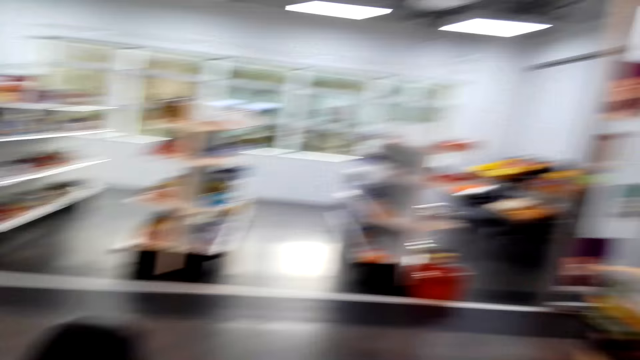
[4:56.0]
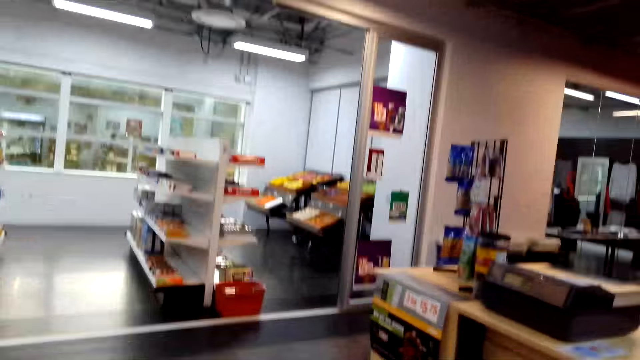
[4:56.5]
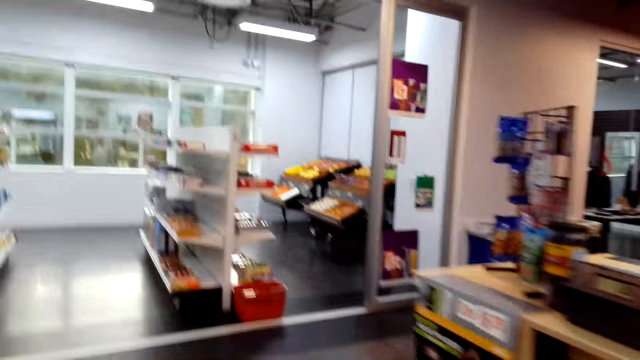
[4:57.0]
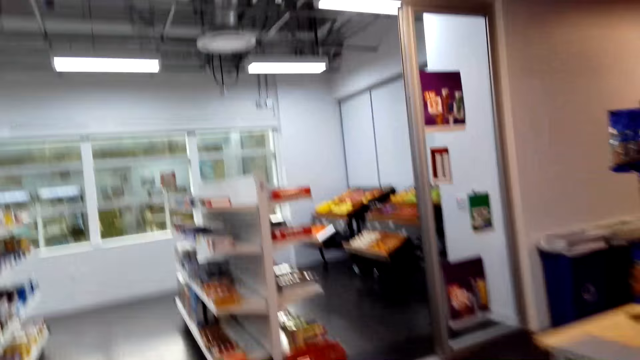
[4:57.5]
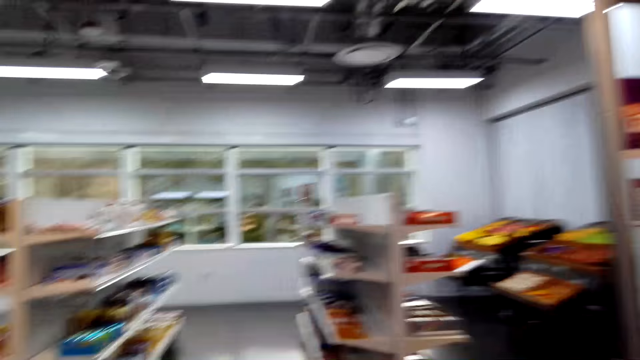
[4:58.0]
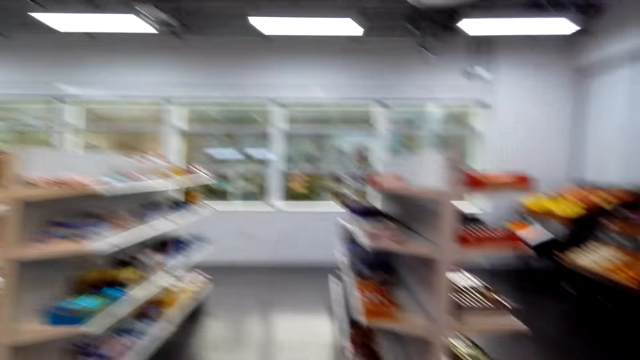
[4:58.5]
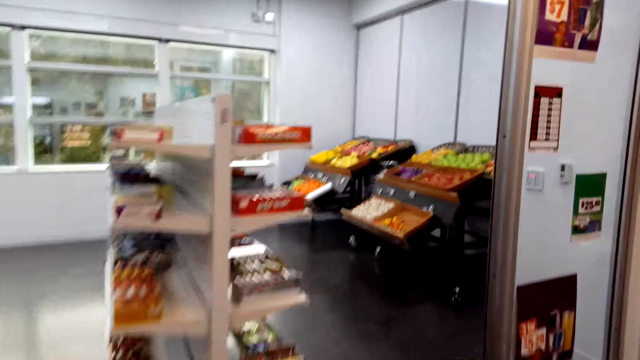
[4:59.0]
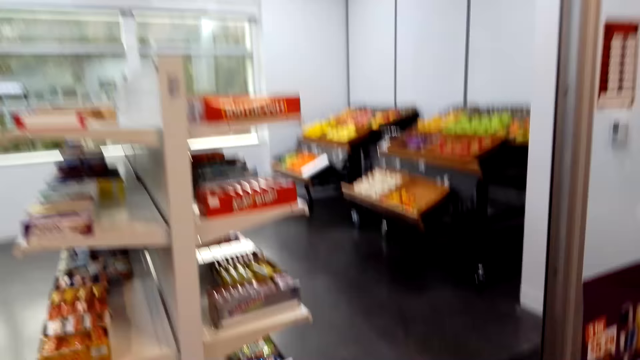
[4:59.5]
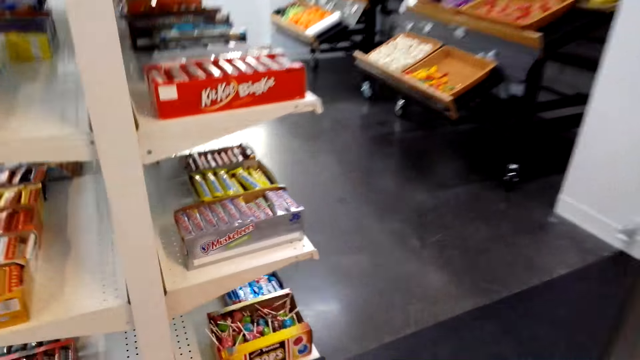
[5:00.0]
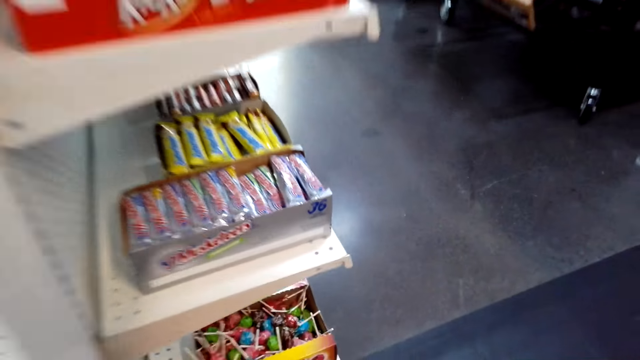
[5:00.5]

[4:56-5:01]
The camera wearer looks around the supermarket. They walk towards the shelf.

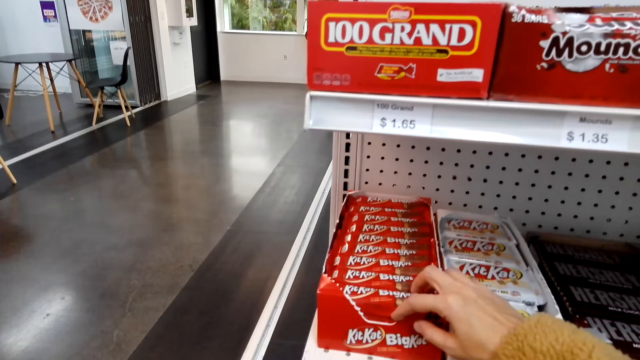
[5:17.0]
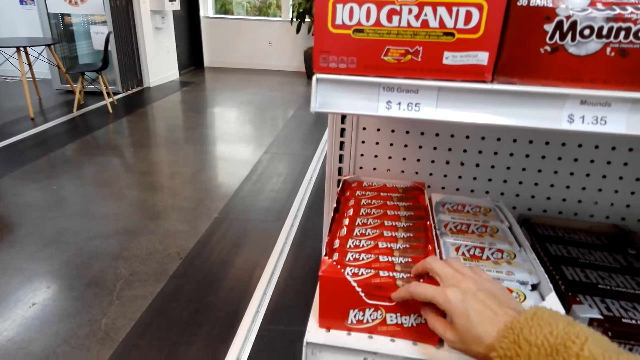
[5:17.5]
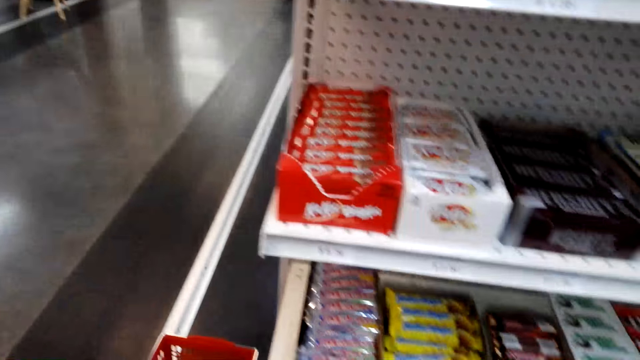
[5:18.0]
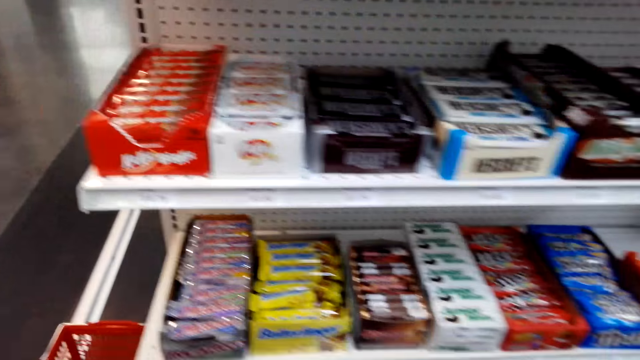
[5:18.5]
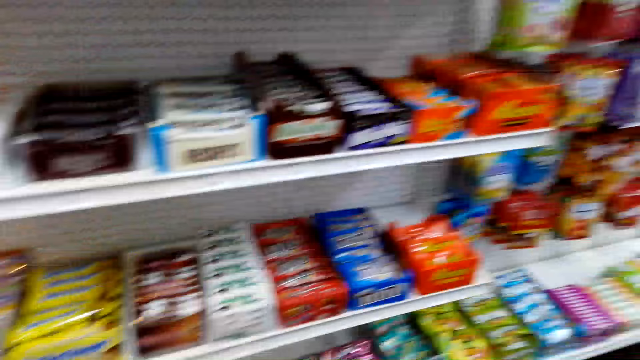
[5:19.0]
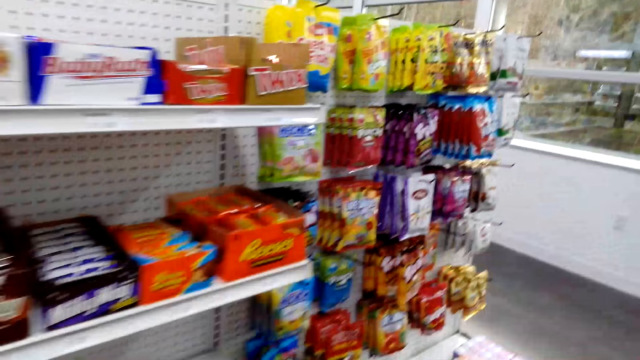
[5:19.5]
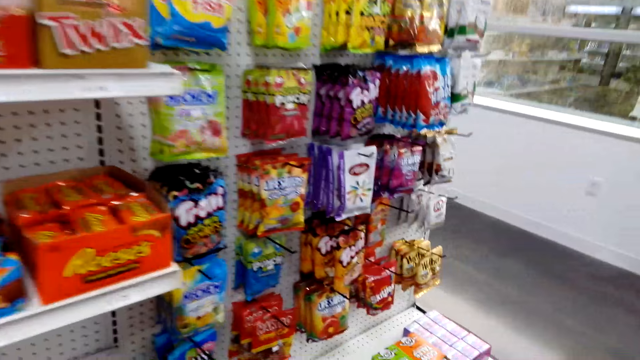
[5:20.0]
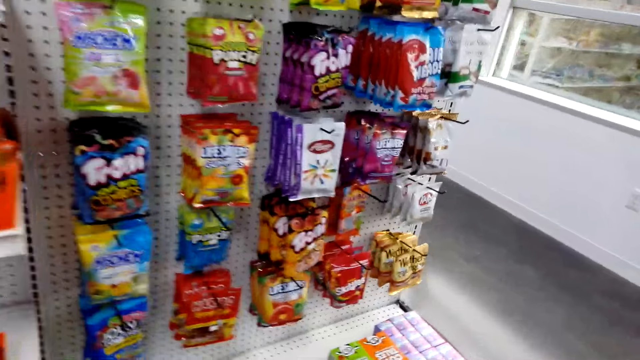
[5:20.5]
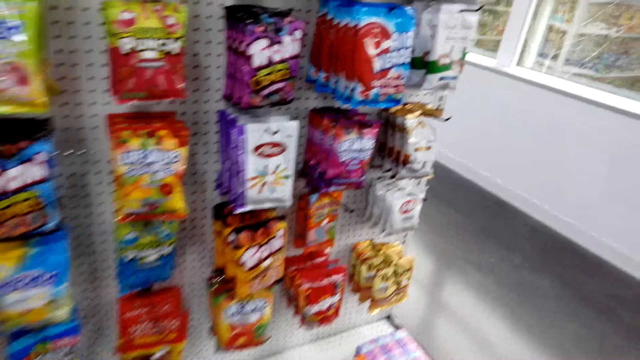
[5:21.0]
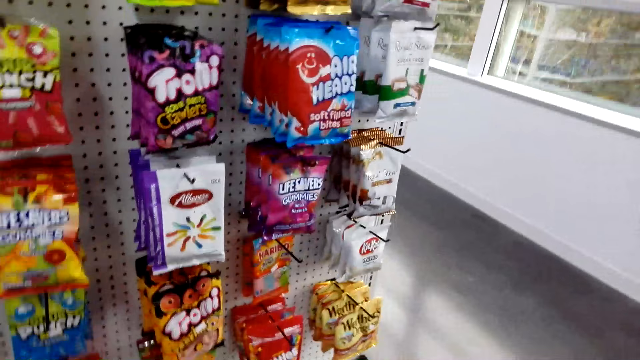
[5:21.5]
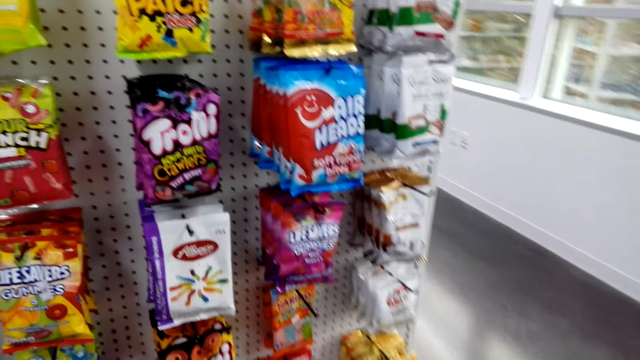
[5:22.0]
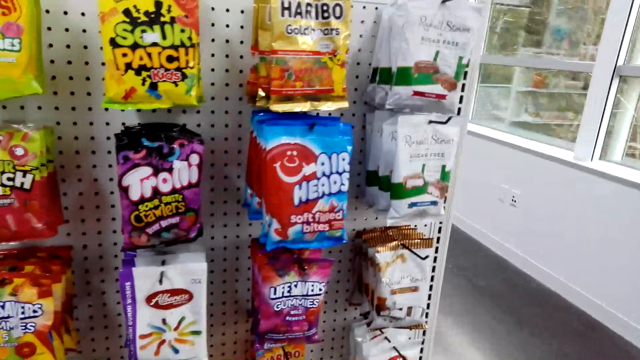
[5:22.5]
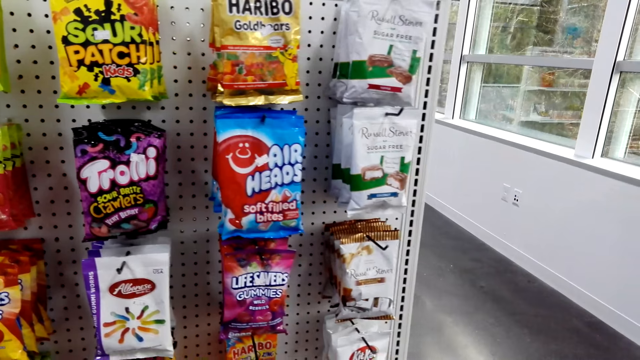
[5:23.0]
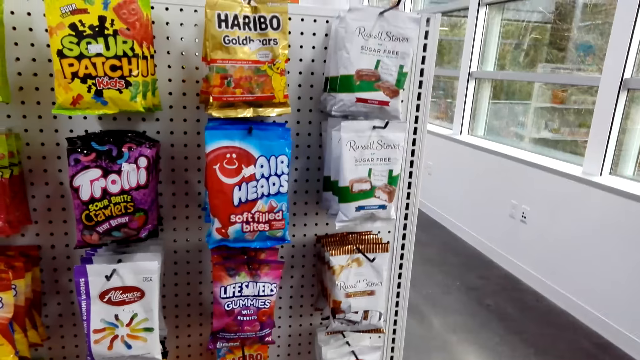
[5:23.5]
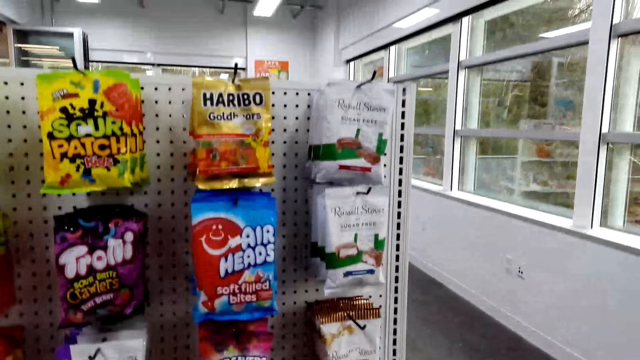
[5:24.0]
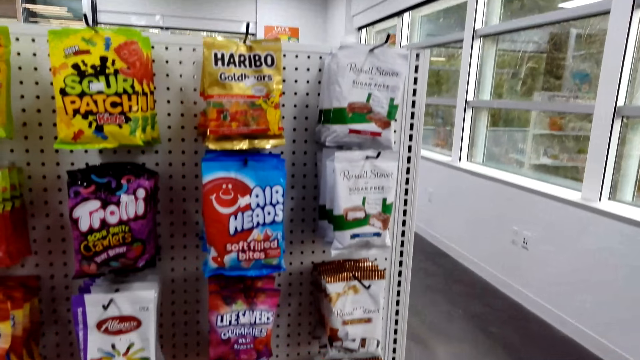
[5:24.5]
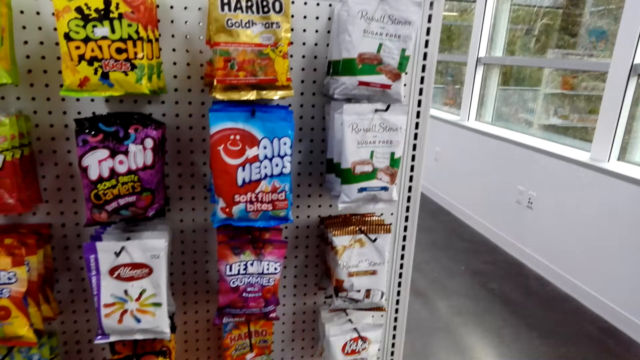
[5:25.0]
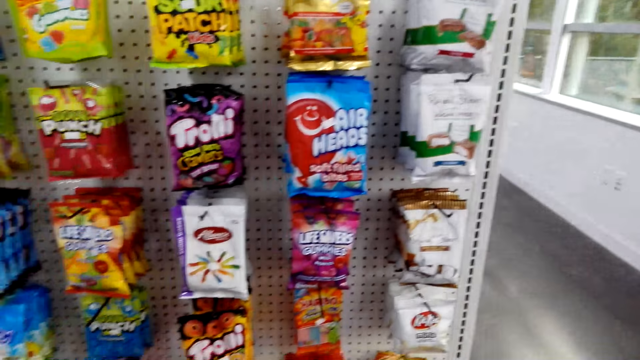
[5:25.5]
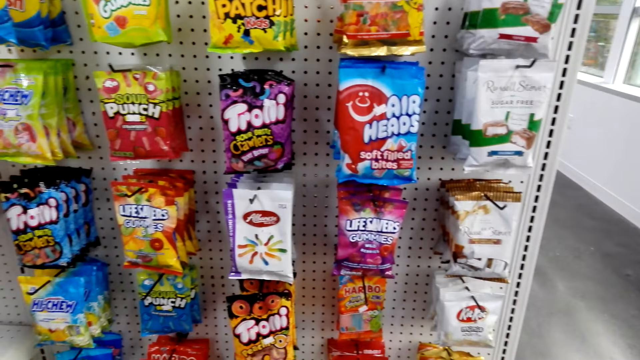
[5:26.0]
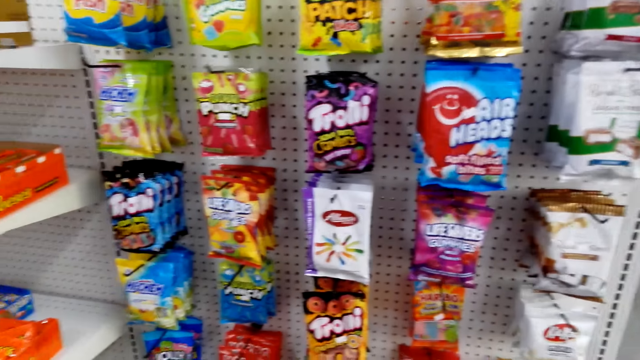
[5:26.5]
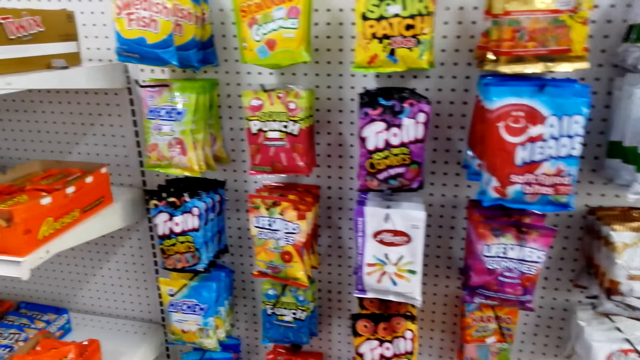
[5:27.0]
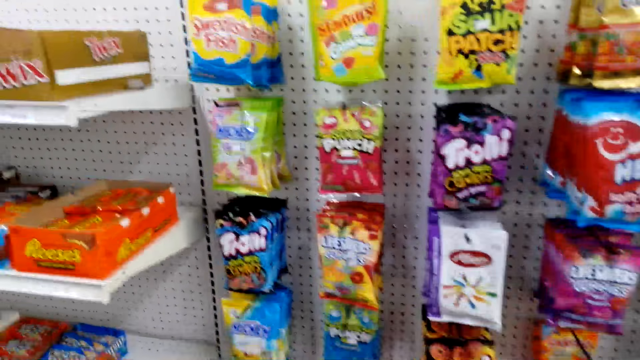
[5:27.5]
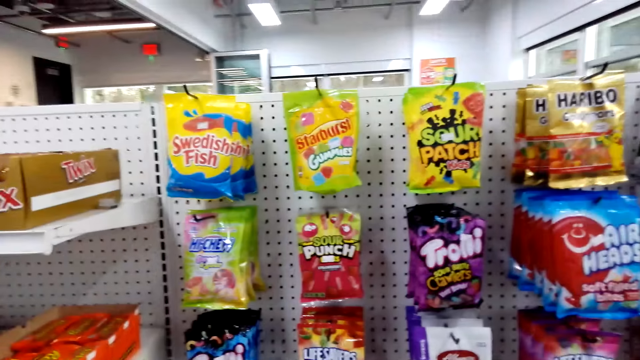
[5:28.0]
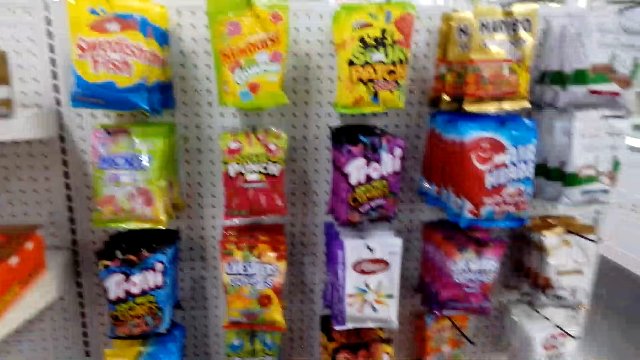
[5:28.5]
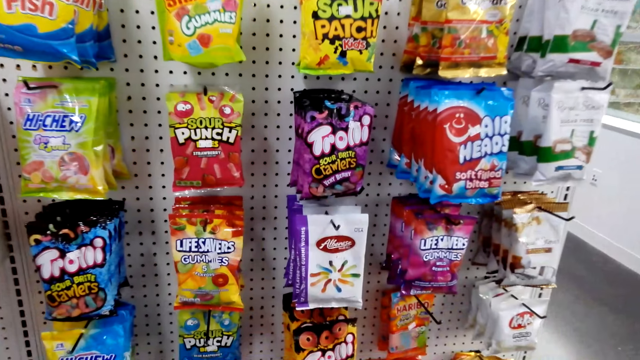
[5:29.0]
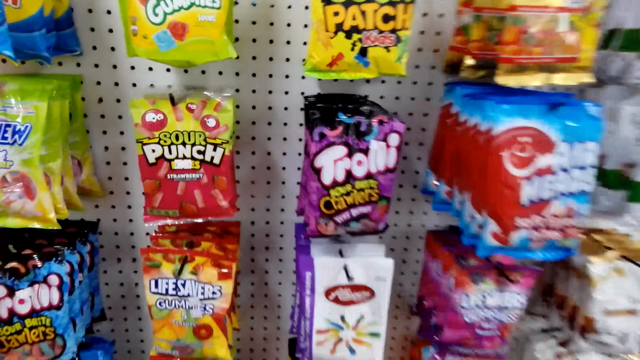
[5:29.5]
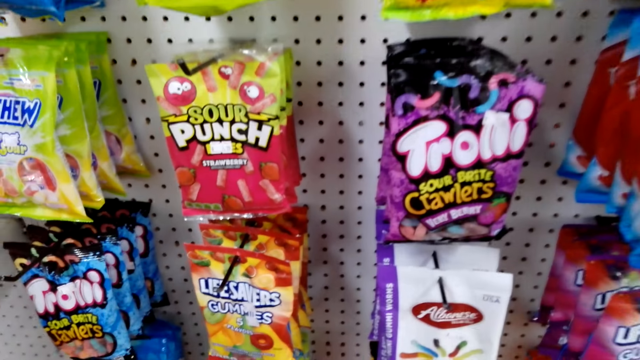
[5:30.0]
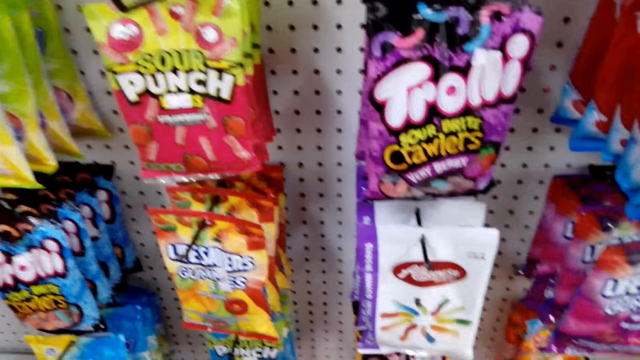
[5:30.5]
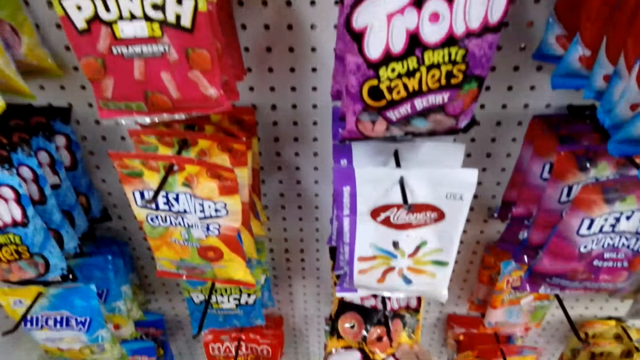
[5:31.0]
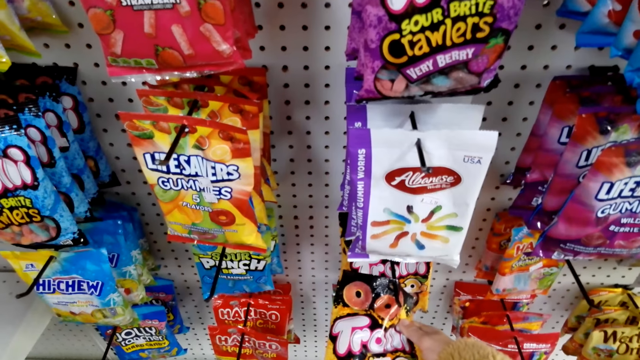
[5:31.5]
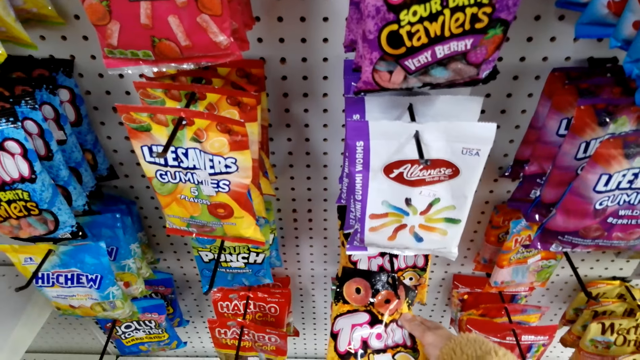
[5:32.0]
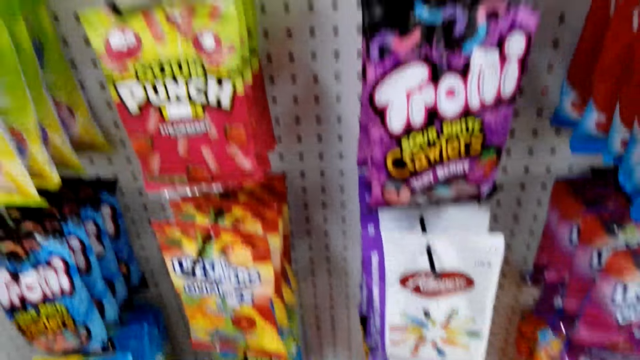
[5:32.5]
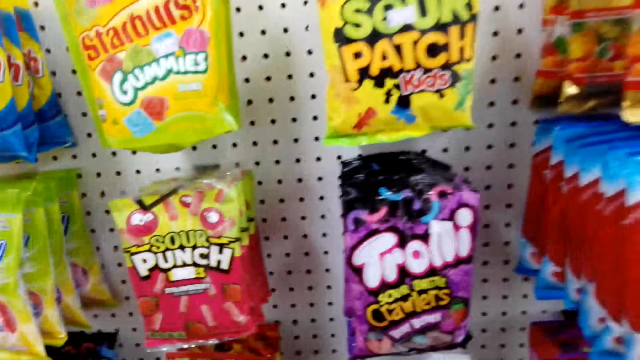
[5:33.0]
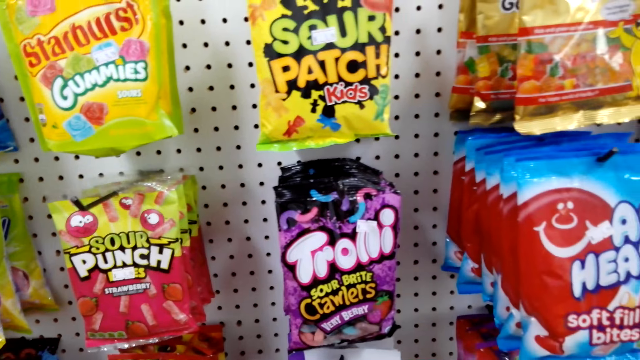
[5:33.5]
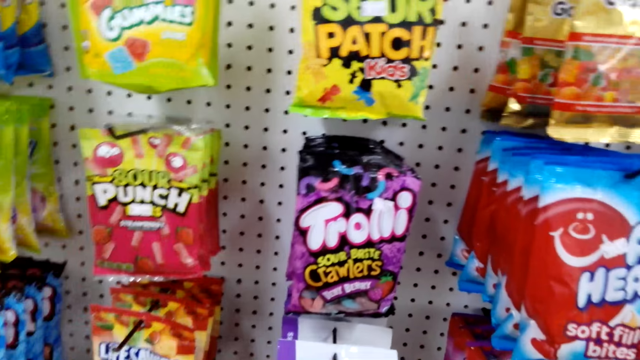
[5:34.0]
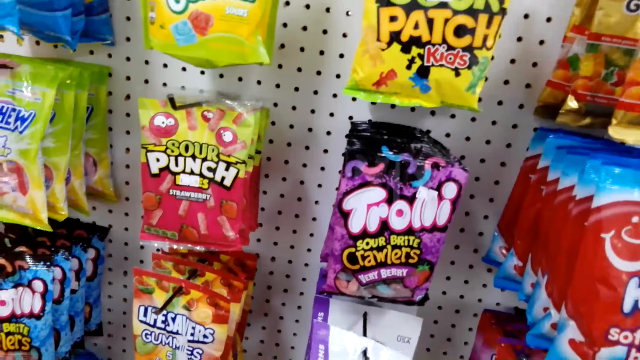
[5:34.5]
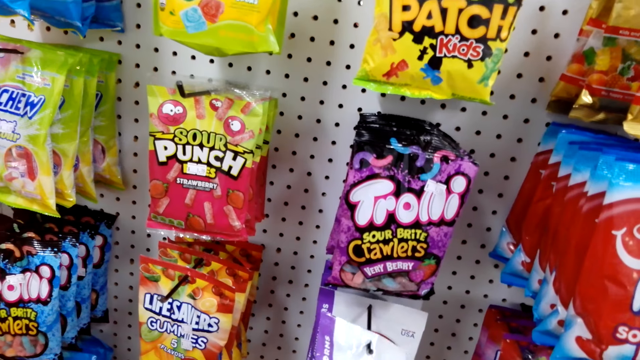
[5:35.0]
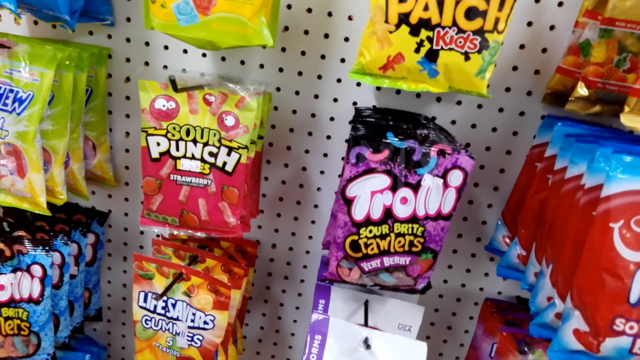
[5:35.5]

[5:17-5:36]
The camera wearer touches the box of chocolates on the shelf. They walk along the supermarket aisle. They stare at the candies on the display. They hold a packet of chewing gum.
